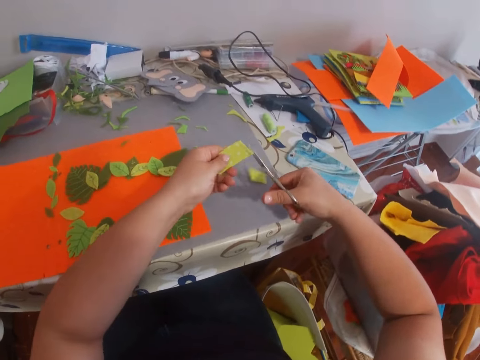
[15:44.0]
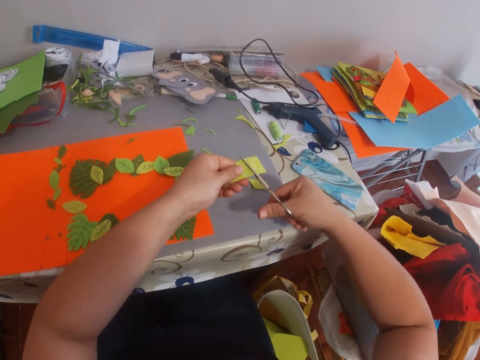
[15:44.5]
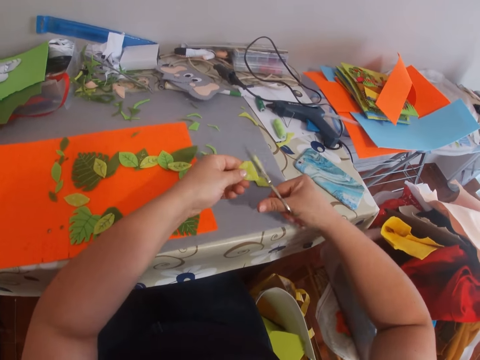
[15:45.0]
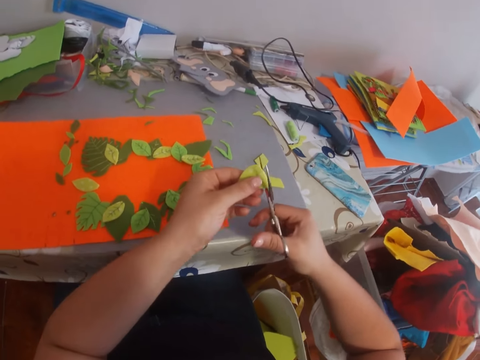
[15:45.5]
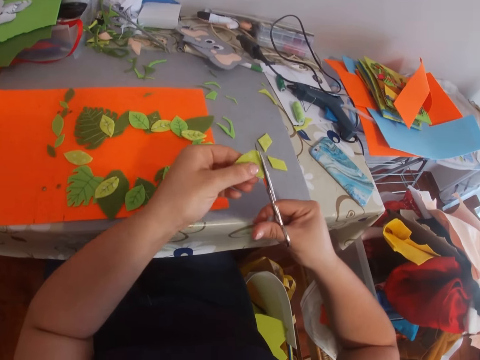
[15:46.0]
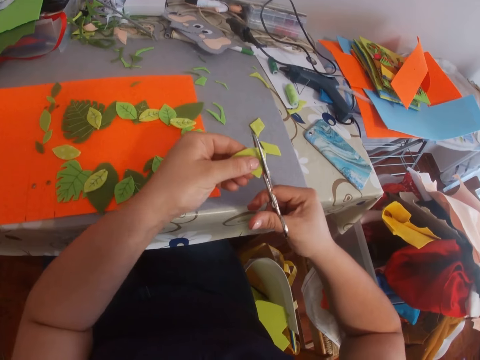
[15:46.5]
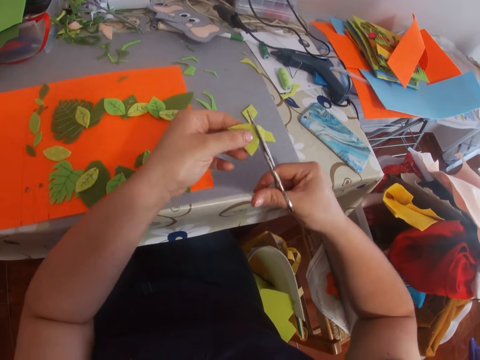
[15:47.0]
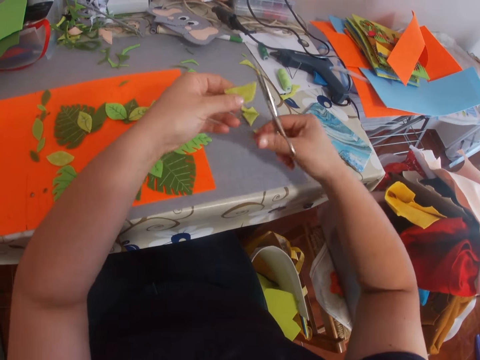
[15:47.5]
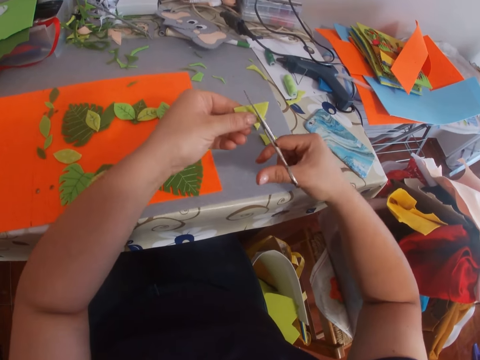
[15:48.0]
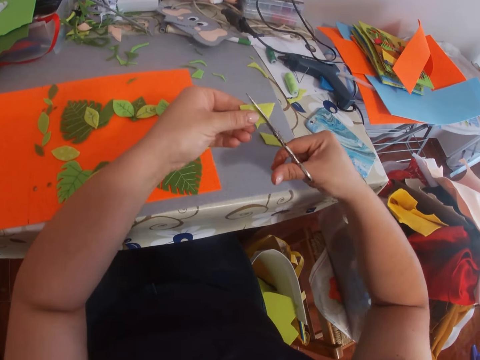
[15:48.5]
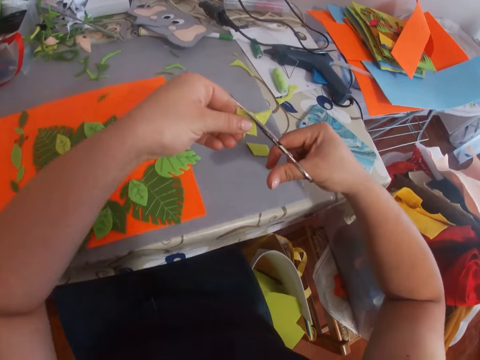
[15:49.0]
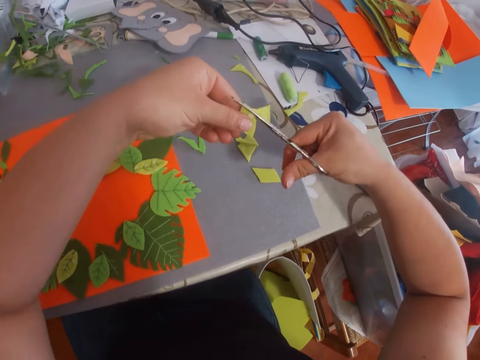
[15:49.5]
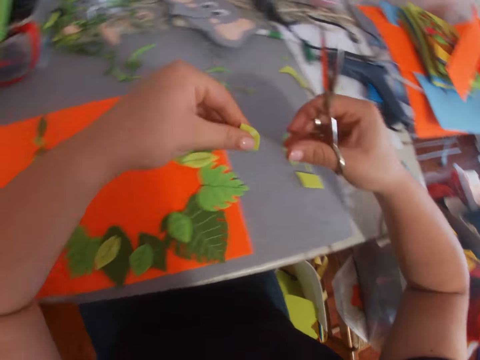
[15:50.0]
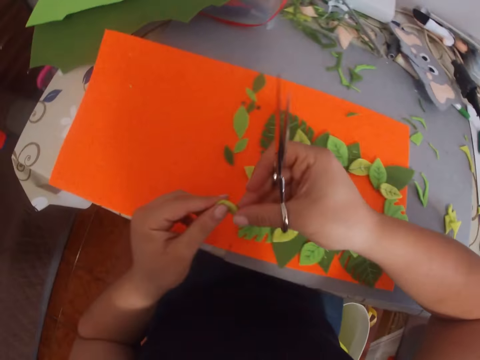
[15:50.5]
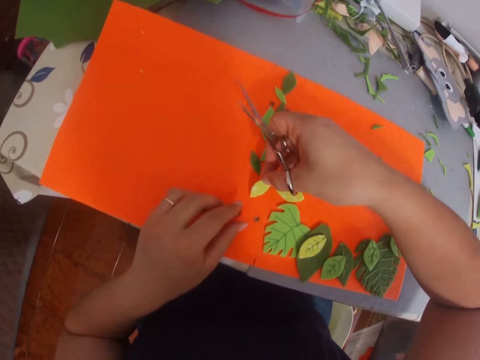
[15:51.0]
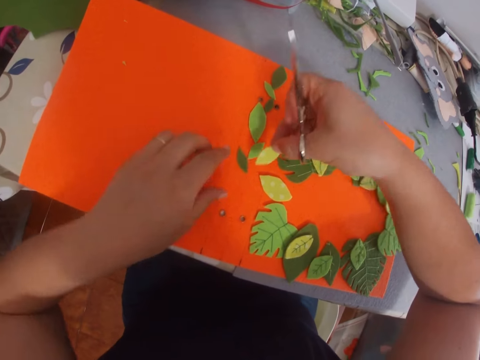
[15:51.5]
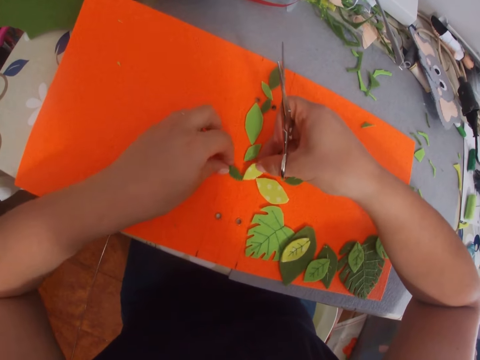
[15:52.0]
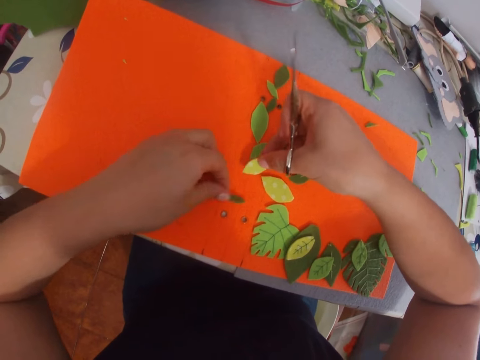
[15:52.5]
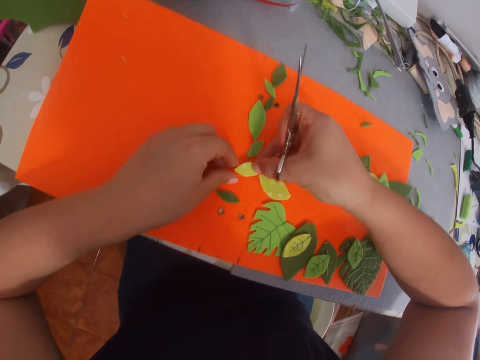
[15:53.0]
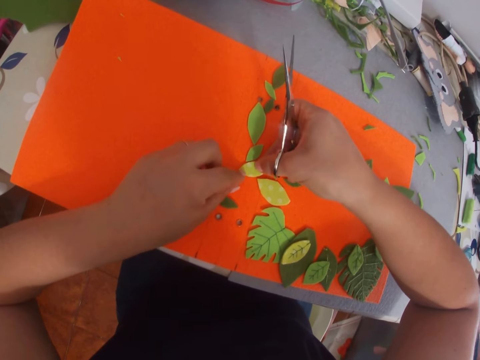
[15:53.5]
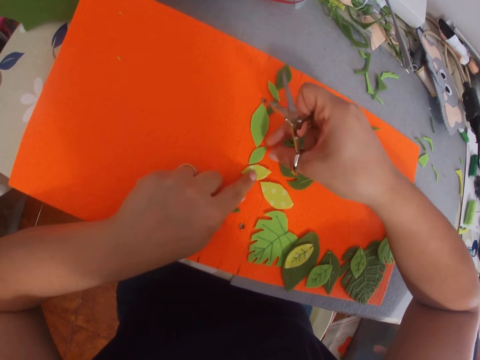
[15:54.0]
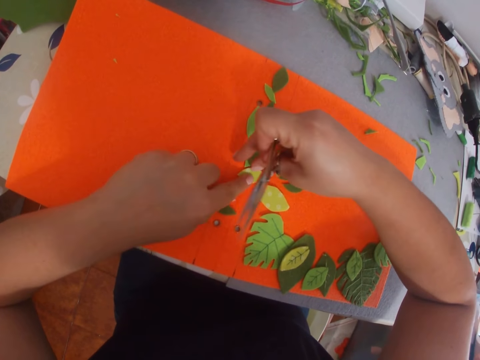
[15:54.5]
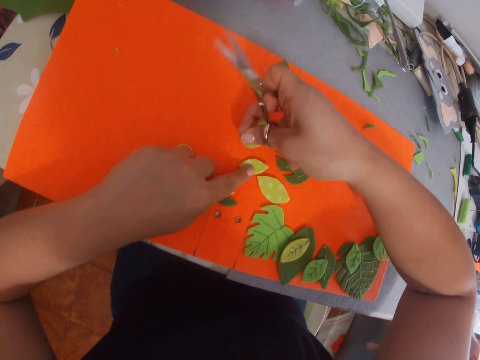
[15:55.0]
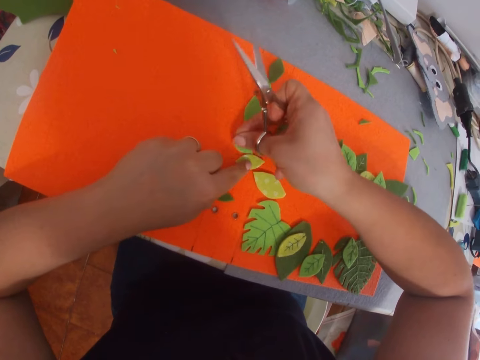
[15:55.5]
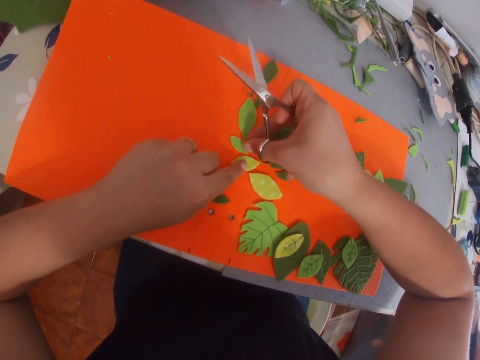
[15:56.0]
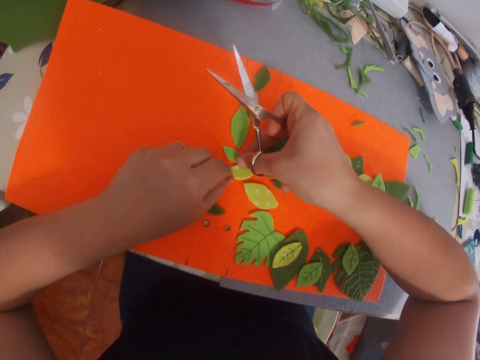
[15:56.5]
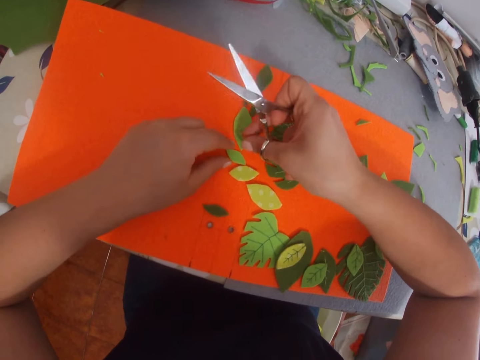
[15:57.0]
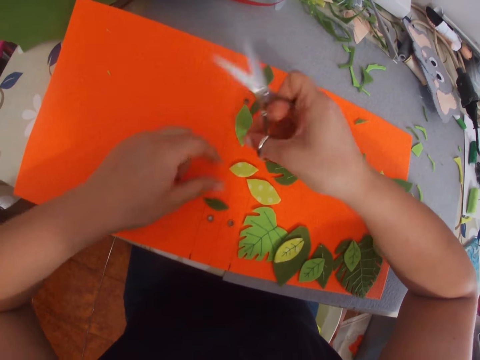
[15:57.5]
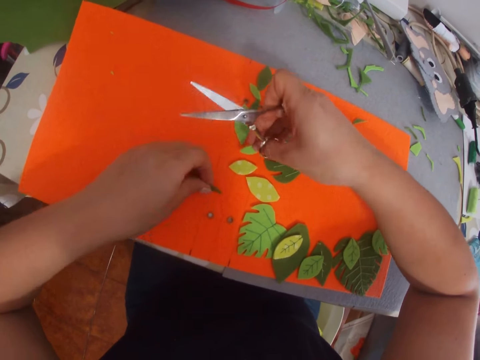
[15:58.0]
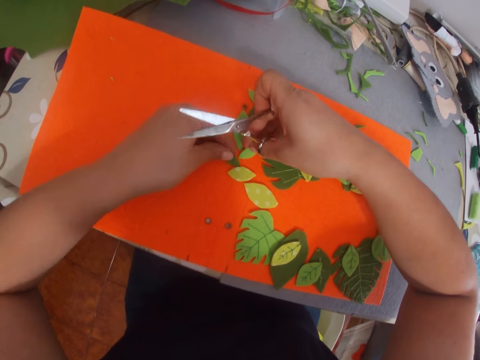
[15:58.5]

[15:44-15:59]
The camera wearer trims the manila paper. They form craft work on the manila paper. They arrange the papers.

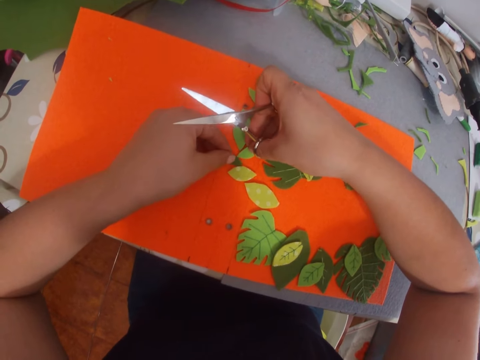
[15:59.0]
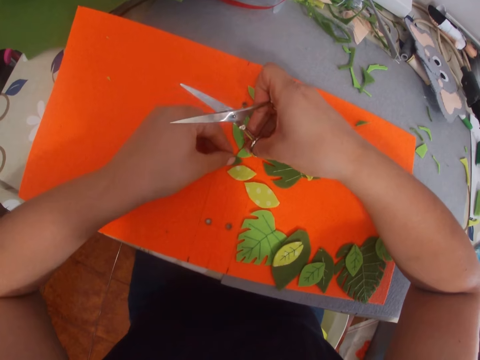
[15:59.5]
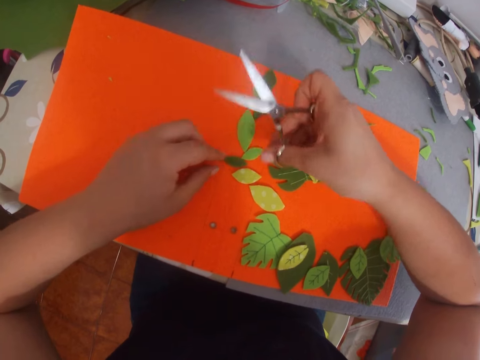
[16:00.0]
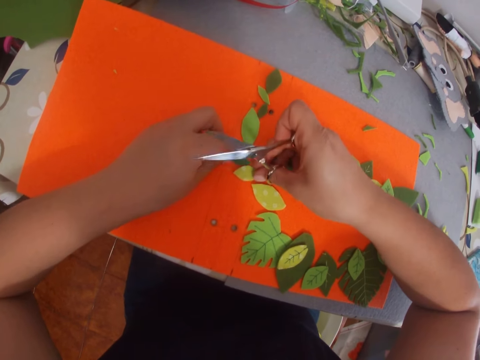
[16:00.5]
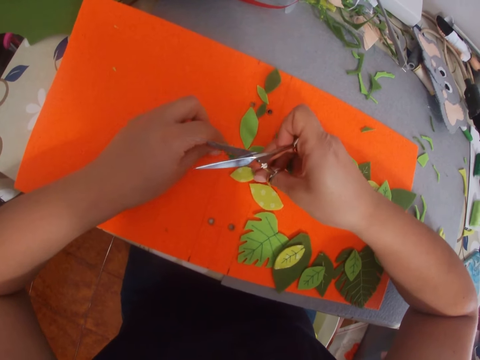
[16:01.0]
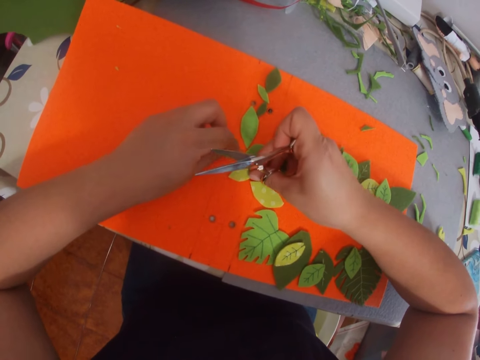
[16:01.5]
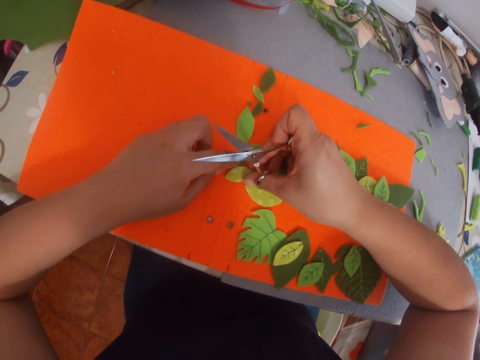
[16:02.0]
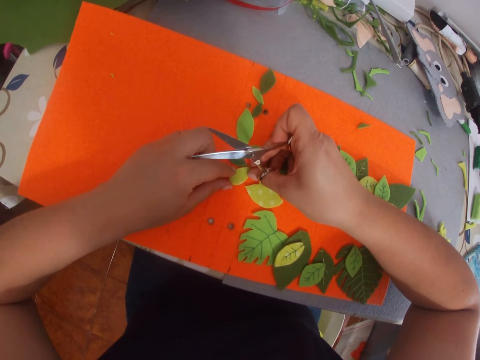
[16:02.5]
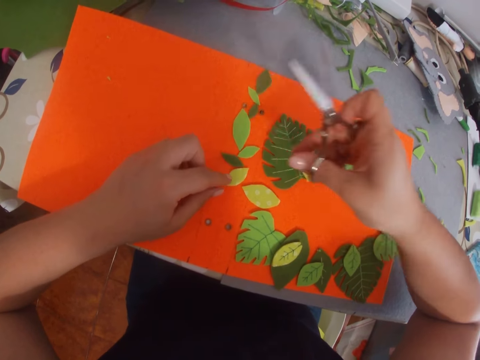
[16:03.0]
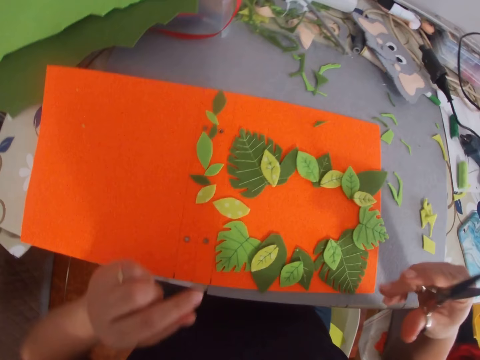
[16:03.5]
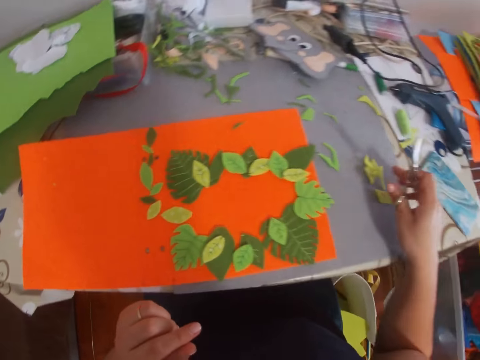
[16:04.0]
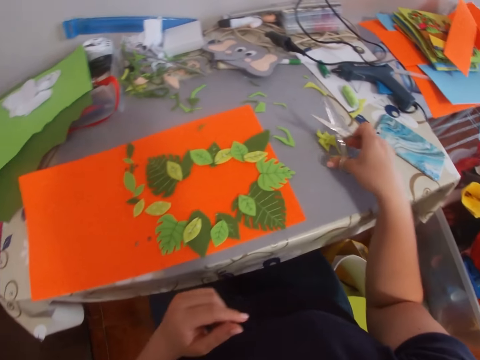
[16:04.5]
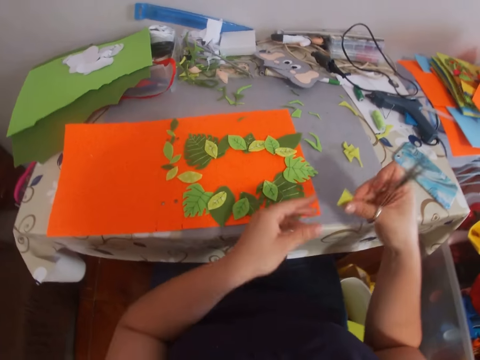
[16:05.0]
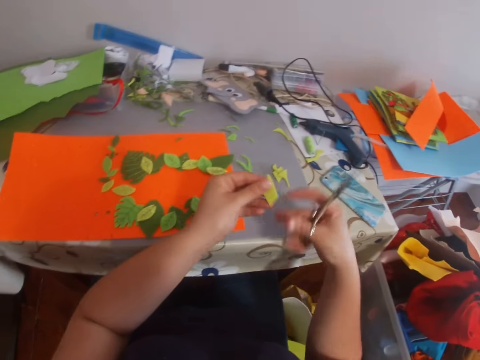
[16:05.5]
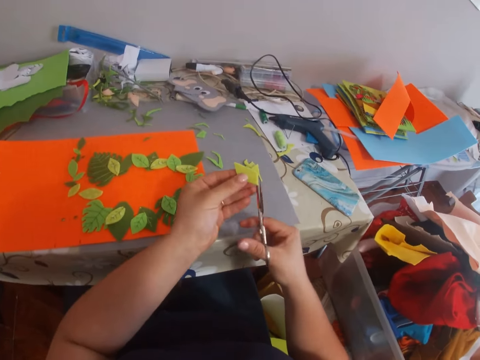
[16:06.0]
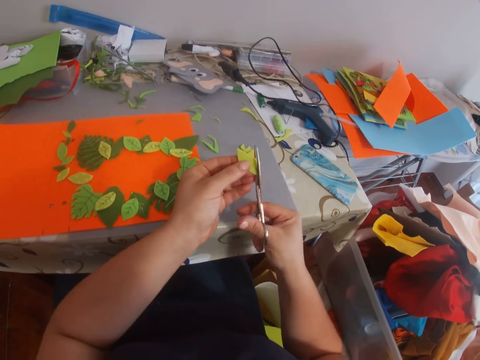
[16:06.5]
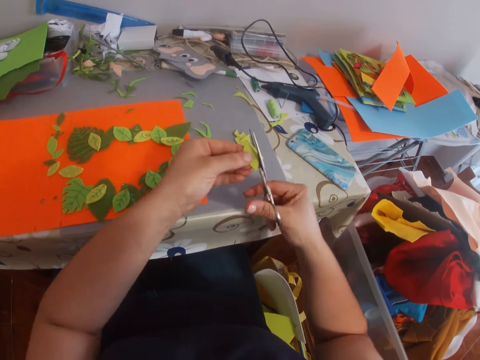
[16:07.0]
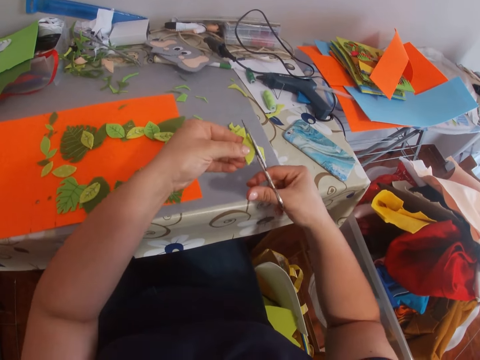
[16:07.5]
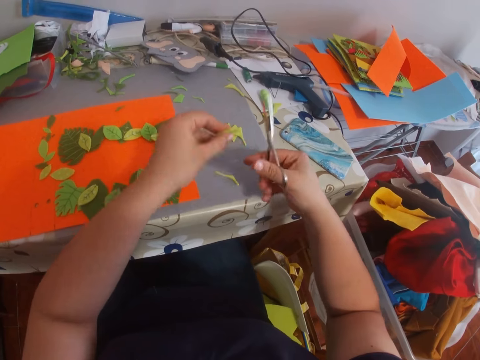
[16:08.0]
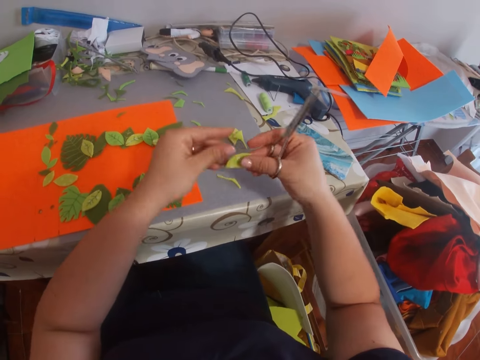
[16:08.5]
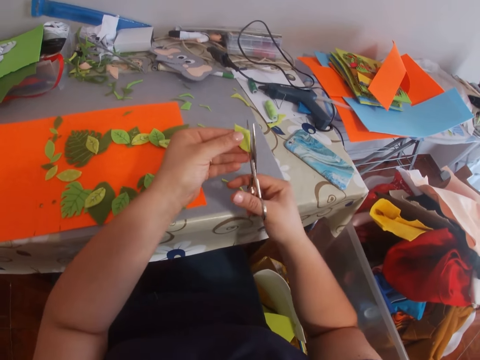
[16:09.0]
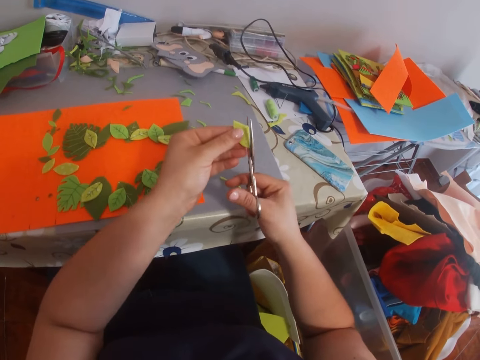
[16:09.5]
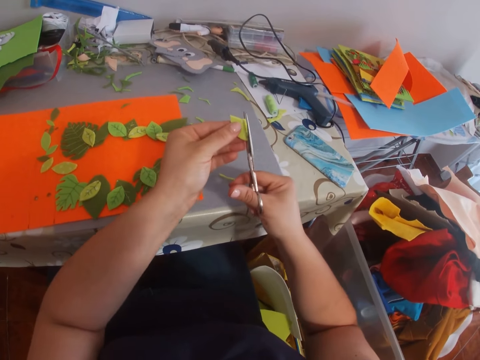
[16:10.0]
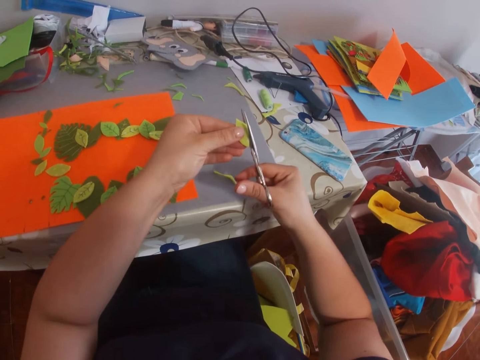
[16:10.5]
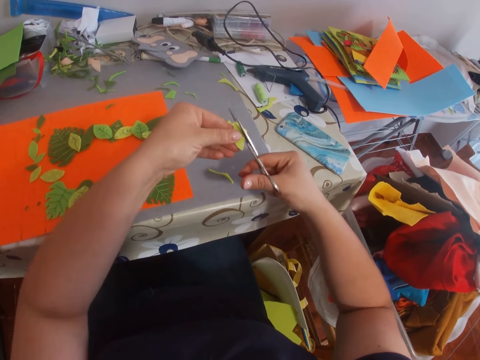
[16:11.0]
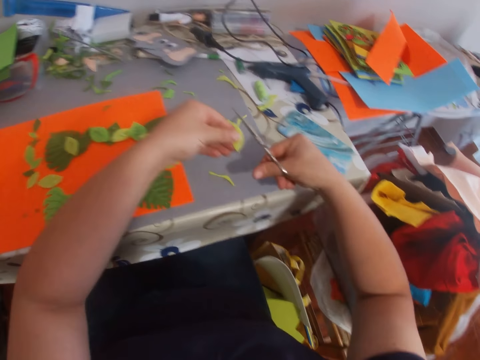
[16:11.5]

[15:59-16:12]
The camera wearer picks a piece of manila paper from the table. They cut the paper. They trim the manila paper.
